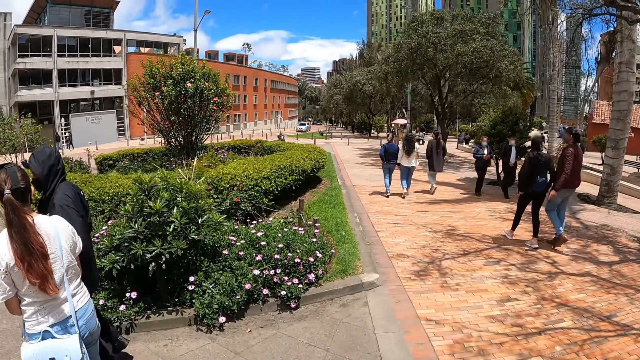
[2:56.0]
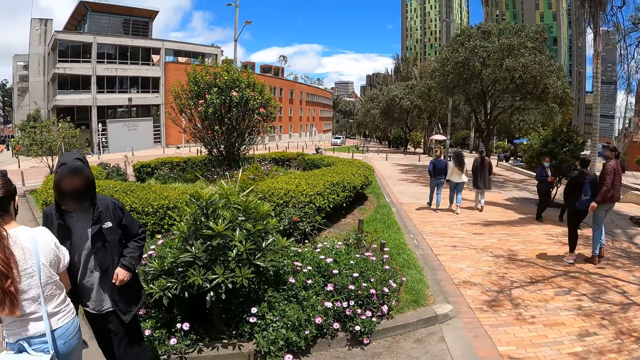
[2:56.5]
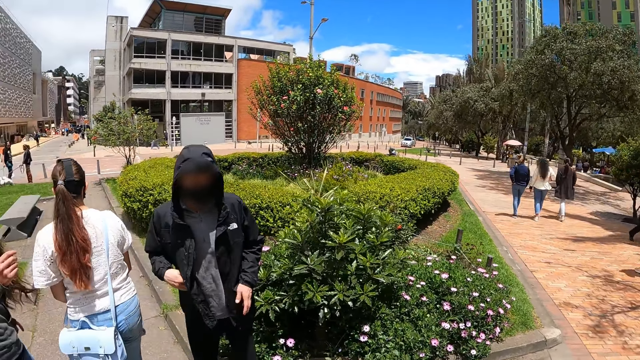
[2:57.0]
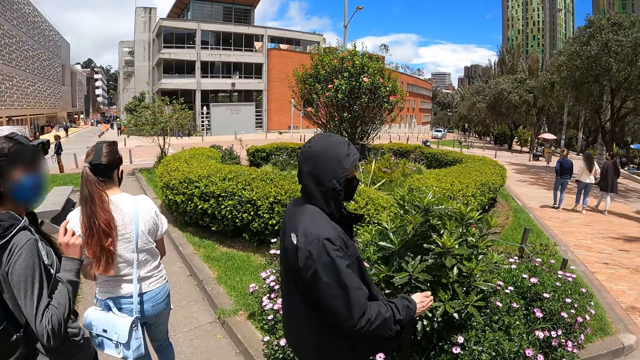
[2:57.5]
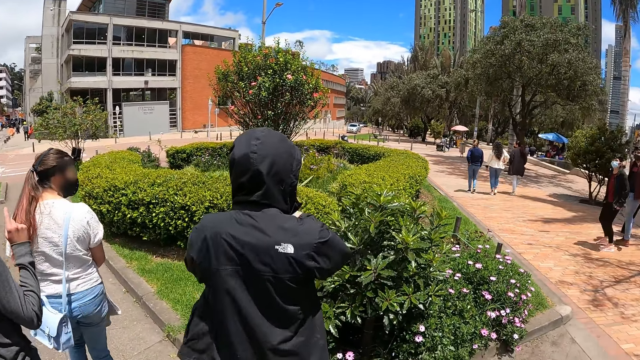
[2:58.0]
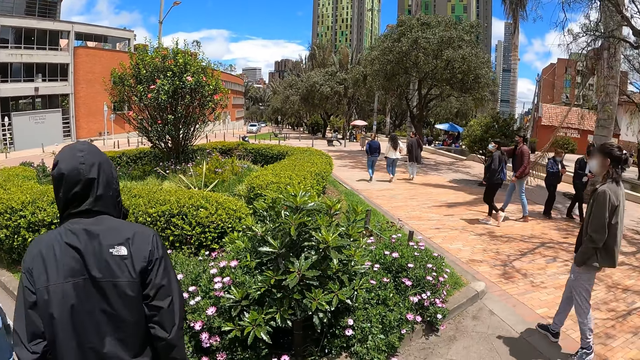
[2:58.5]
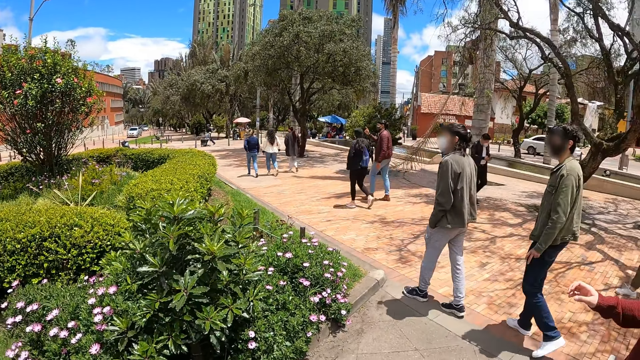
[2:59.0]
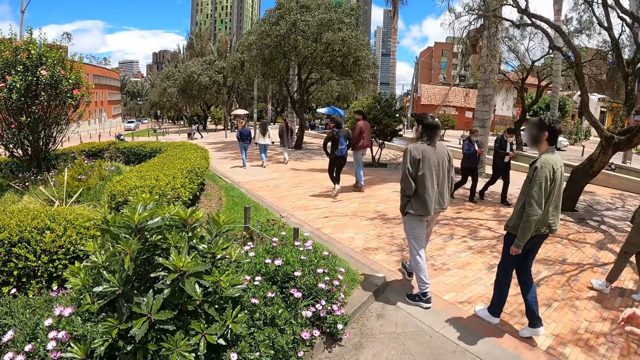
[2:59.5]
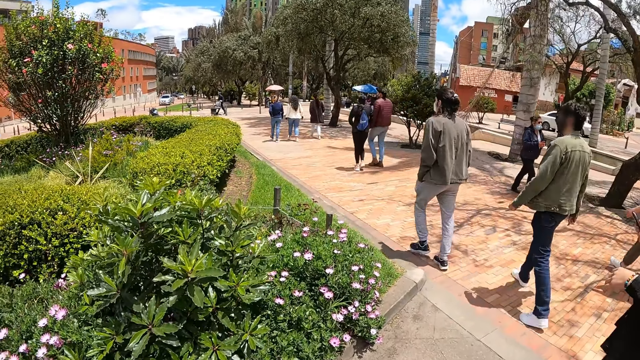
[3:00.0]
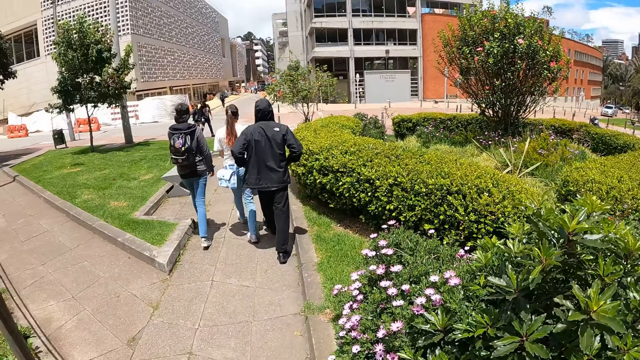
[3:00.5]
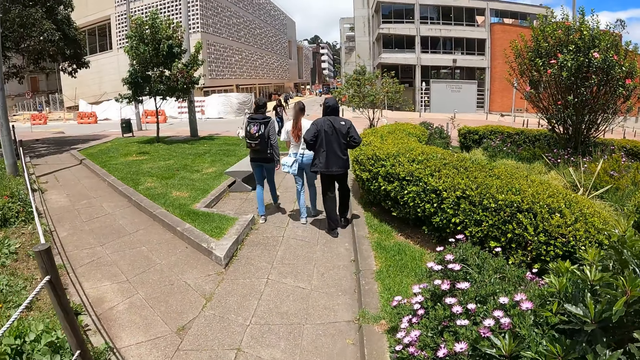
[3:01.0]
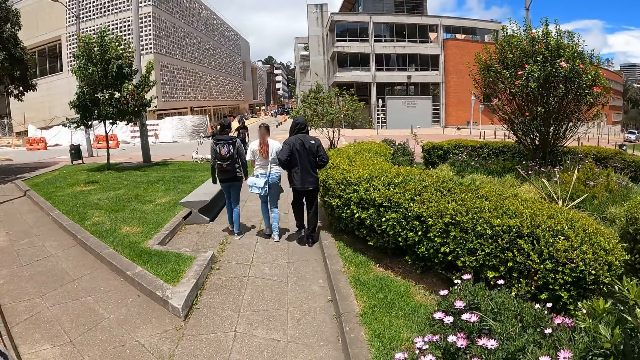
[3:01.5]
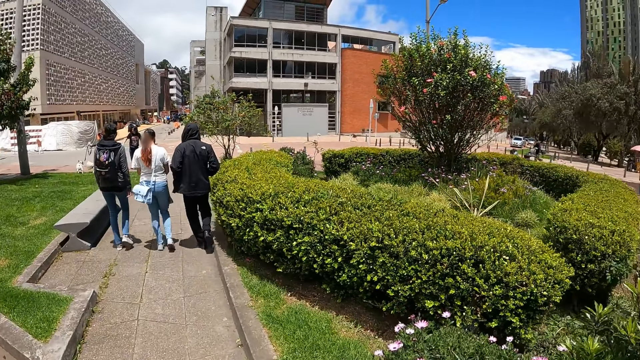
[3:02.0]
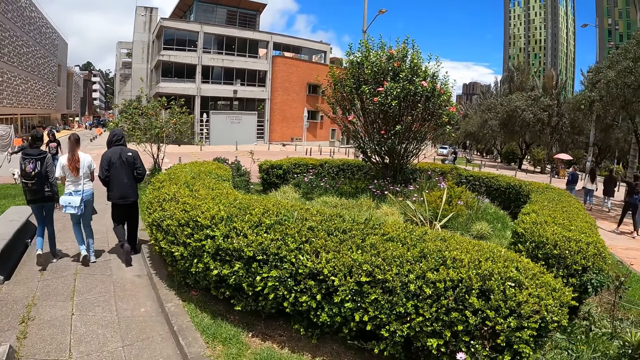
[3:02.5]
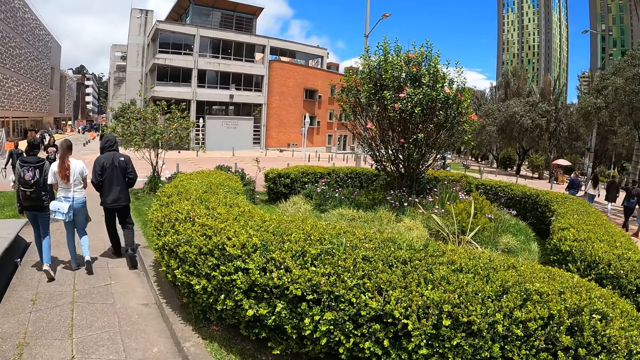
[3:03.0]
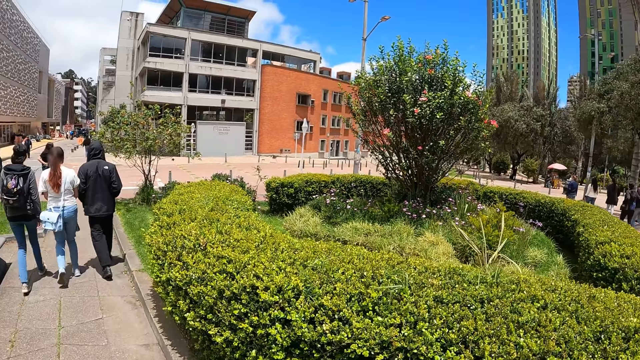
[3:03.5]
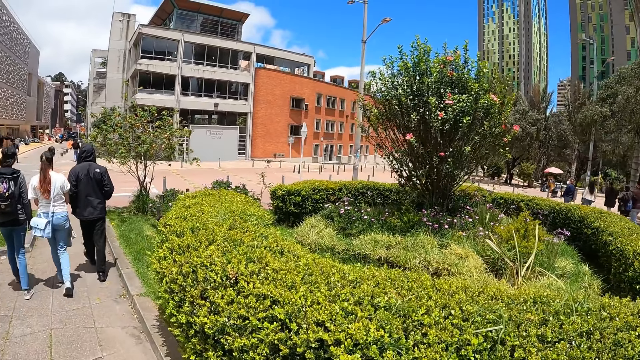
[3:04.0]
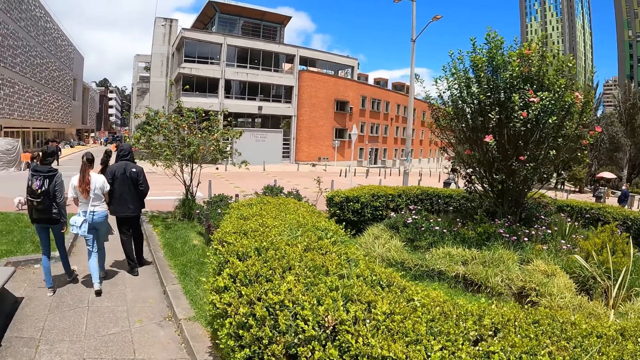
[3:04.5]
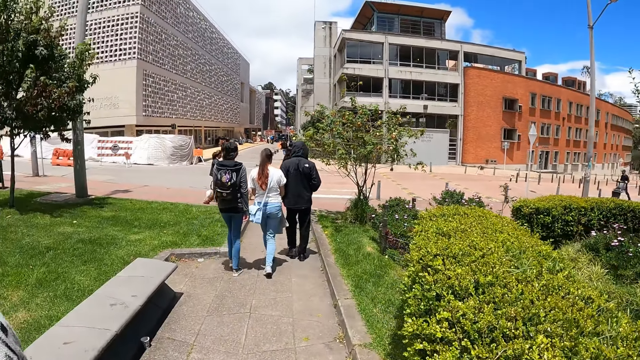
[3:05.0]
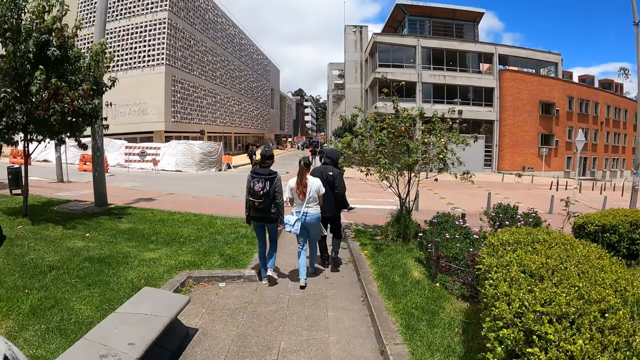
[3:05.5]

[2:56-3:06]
The camera wearer stops at a street junction. A man turns around. A person walks across a street. Another man looks at the first man. The camera wearer turns around. They walk across a street and interact with another person. The first man walks along a woman.

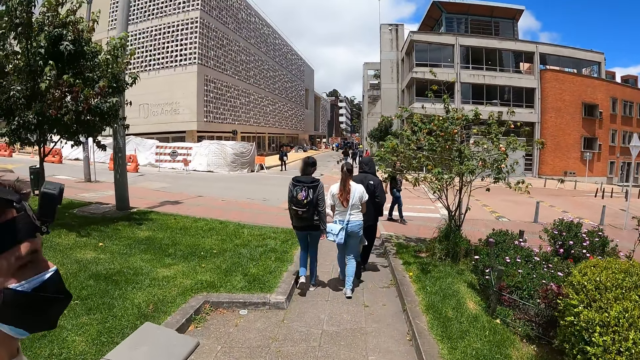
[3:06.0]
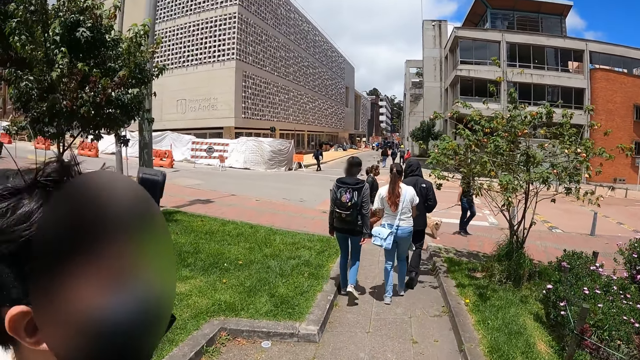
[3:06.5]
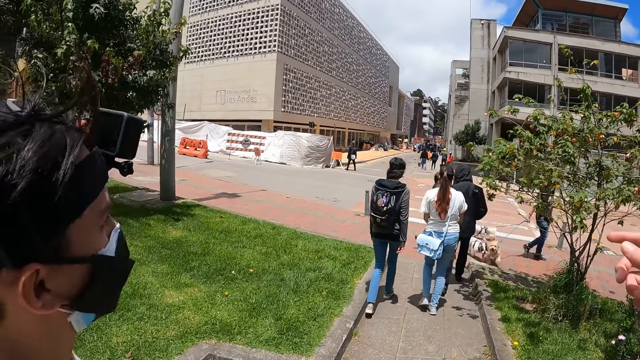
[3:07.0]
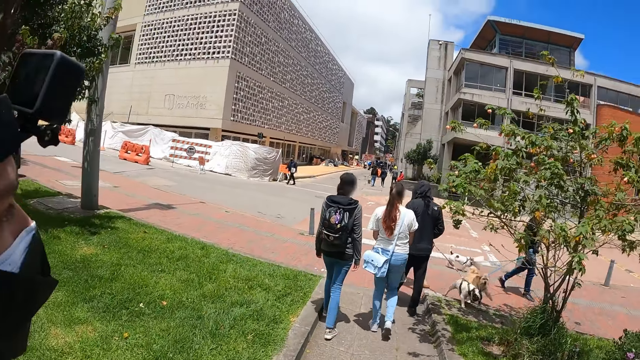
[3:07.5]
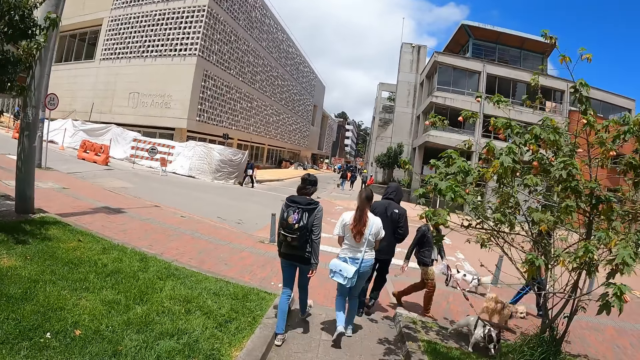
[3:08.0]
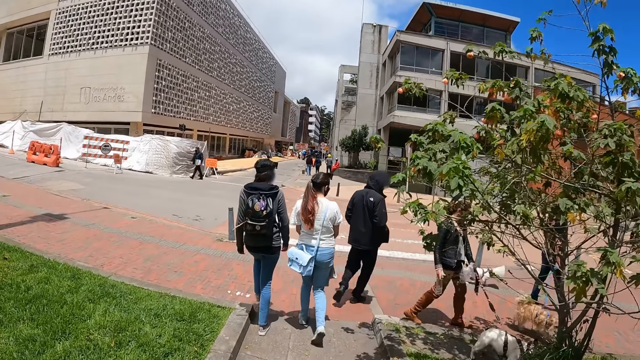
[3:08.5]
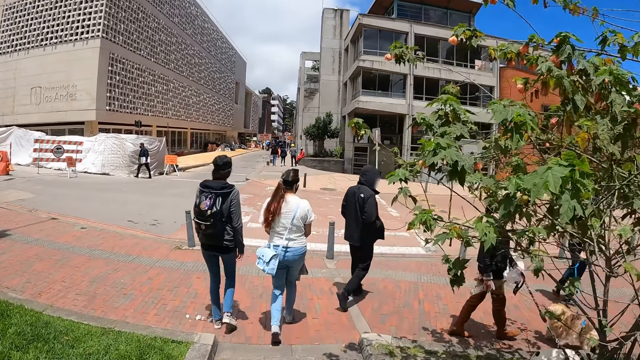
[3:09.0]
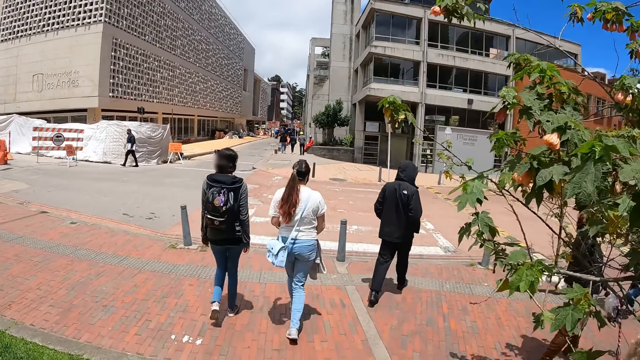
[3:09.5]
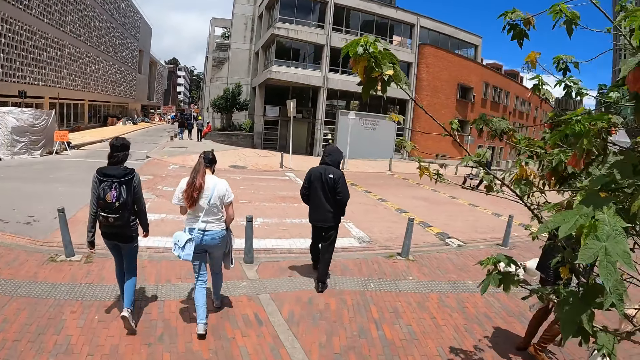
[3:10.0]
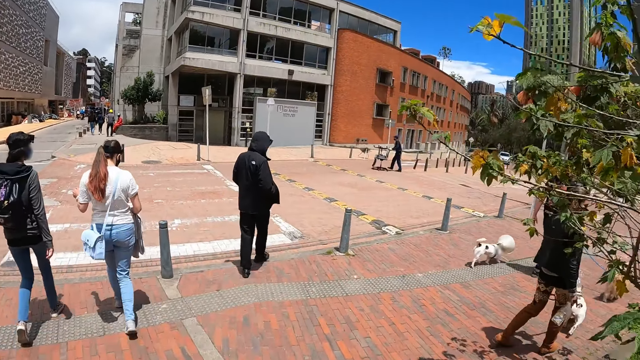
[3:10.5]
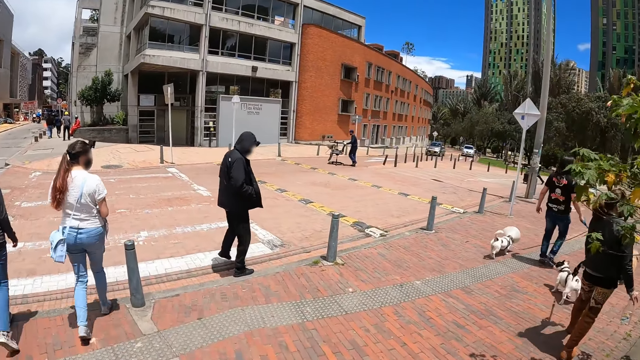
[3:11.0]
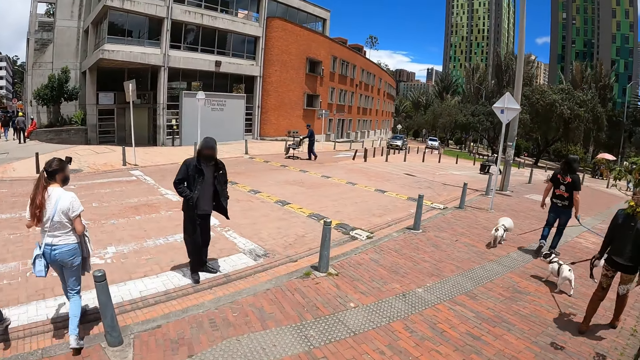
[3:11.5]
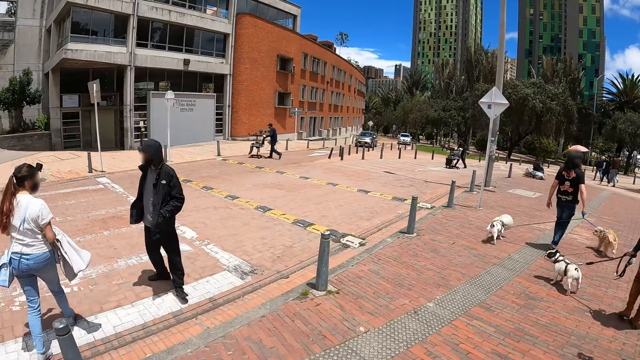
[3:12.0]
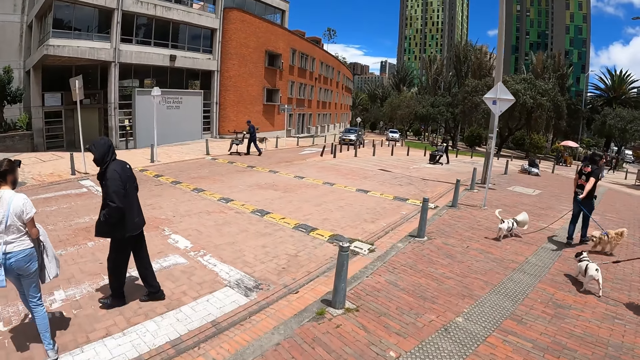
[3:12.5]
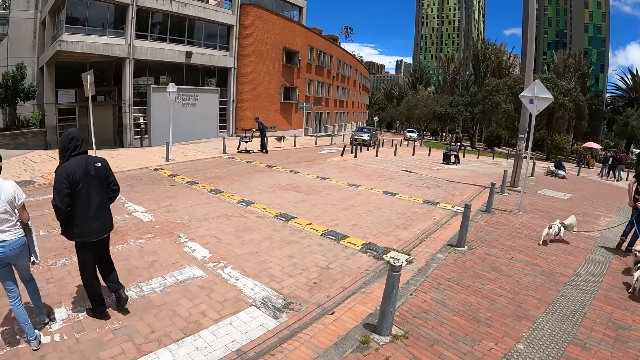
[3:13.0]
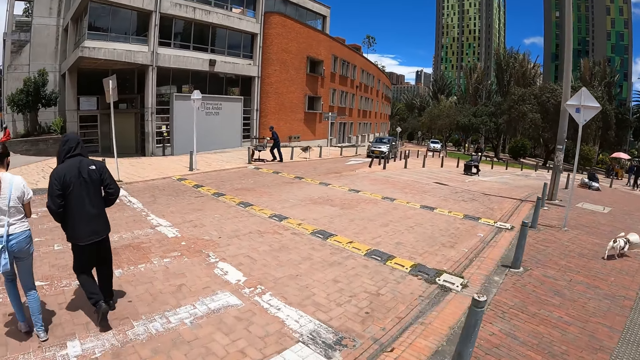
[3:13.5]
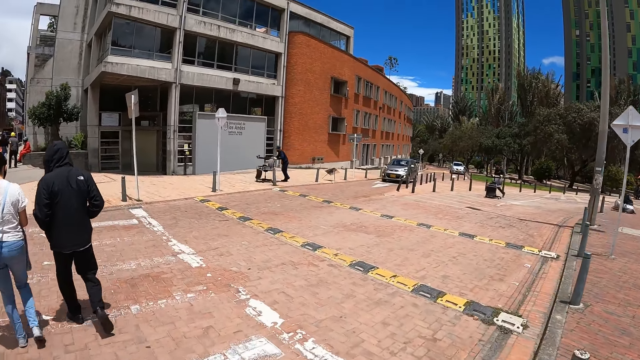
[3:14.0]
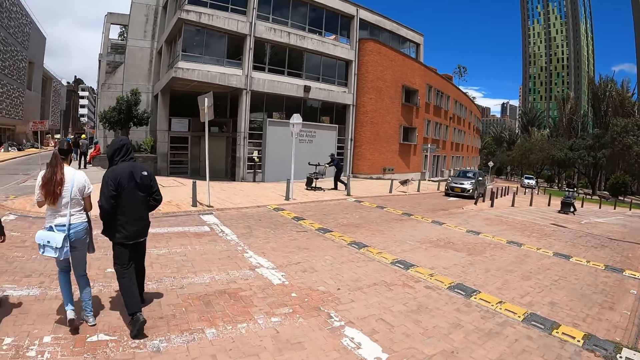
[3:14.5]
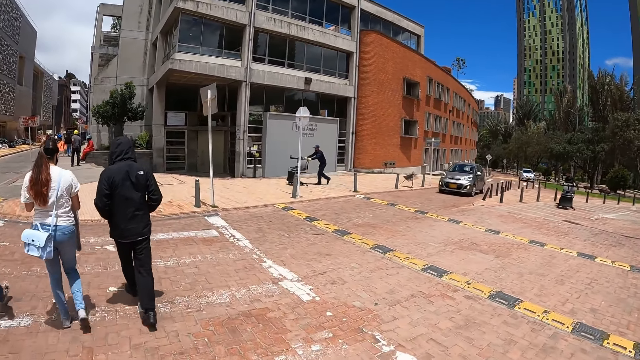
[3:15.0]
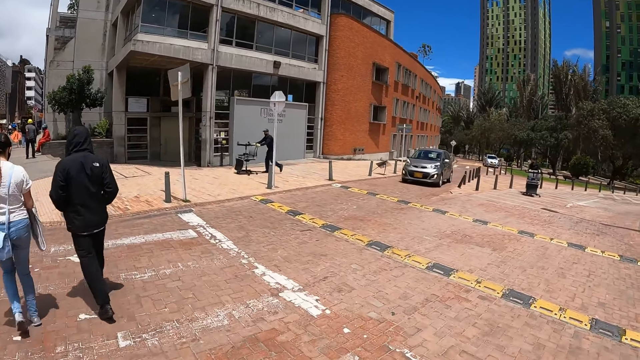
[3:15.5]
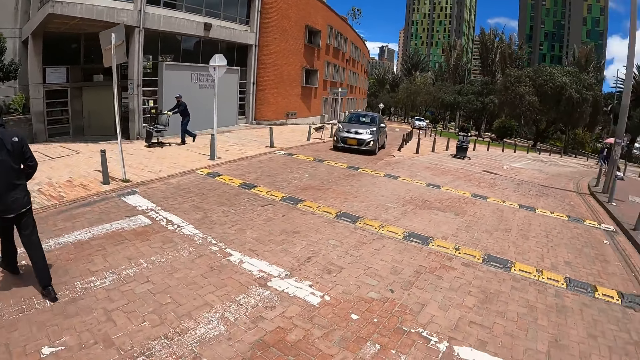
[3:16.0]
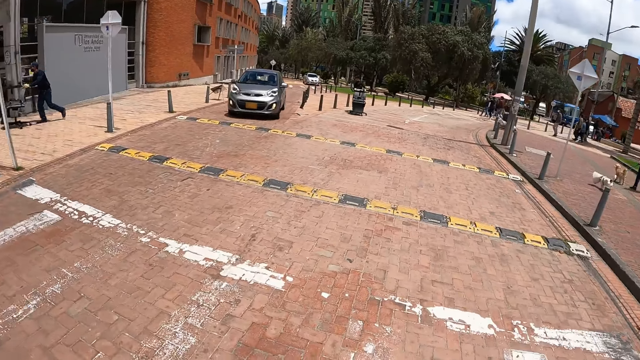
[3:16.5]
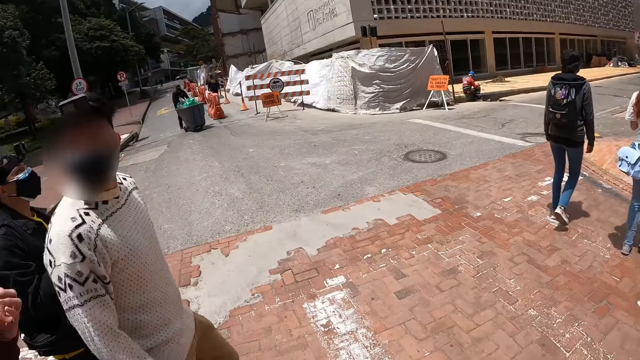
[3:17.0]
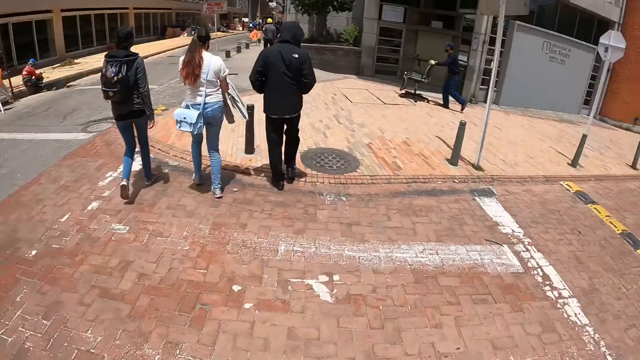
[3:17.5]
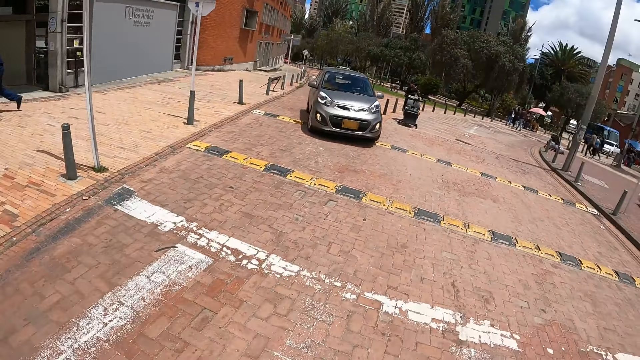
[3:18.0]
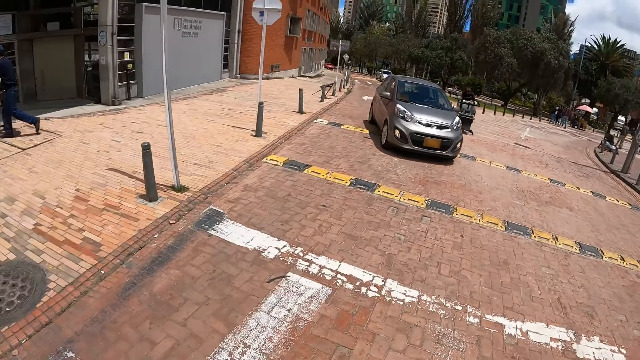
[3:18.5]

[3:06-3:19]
The camera wearer walks along. A person walks across a street. A man walks along the camera wearer. The camera wearer walks across a street. A woman walks along another woman. The man turns around and walks along the other woman. The camera wearer turns around.
